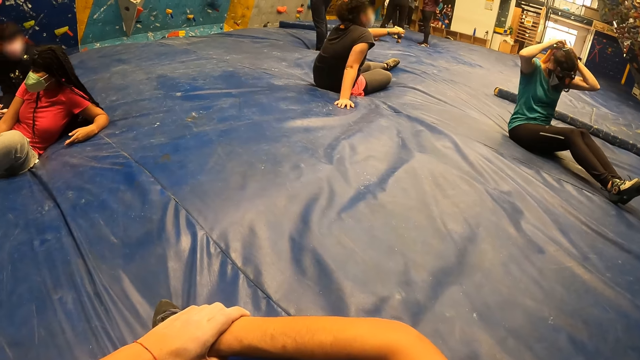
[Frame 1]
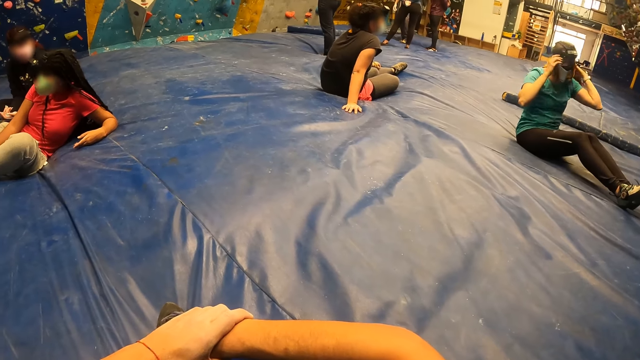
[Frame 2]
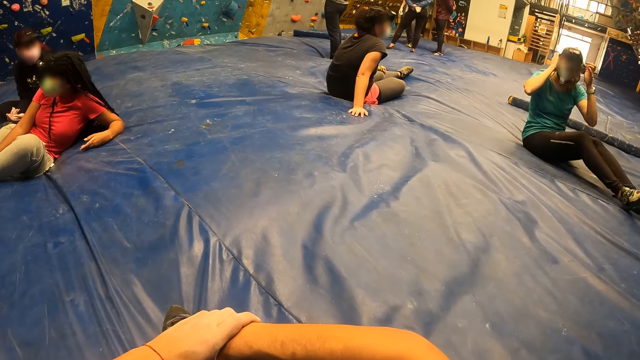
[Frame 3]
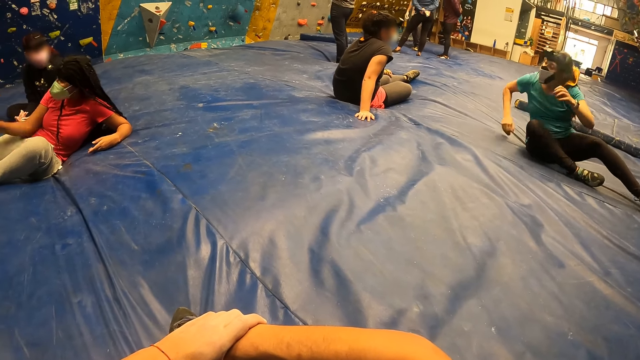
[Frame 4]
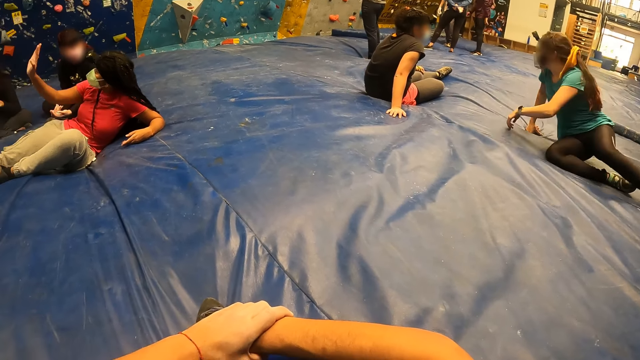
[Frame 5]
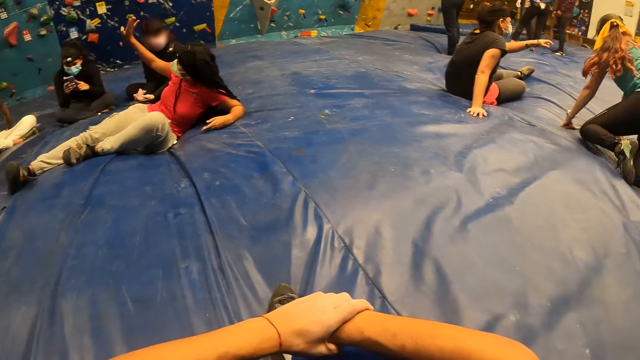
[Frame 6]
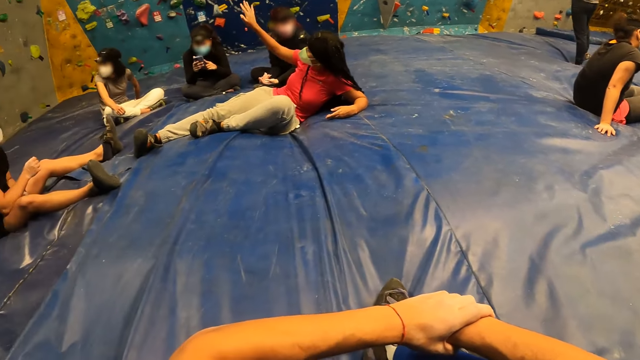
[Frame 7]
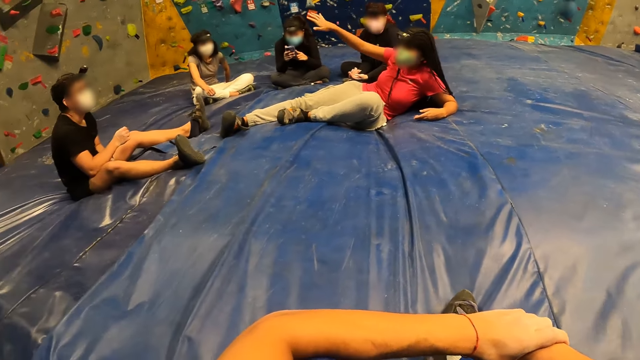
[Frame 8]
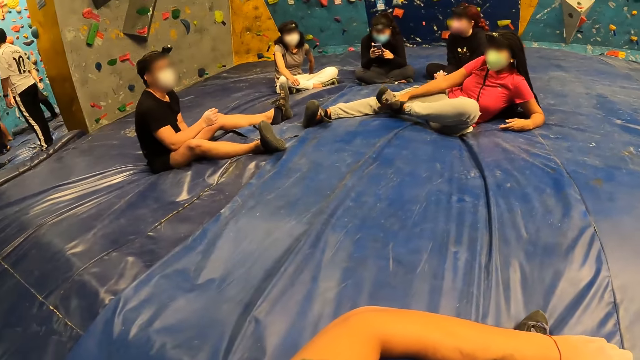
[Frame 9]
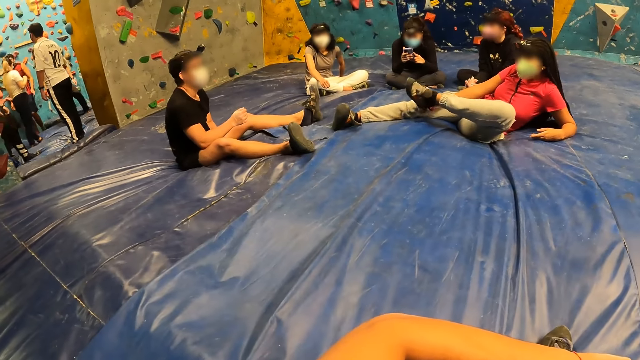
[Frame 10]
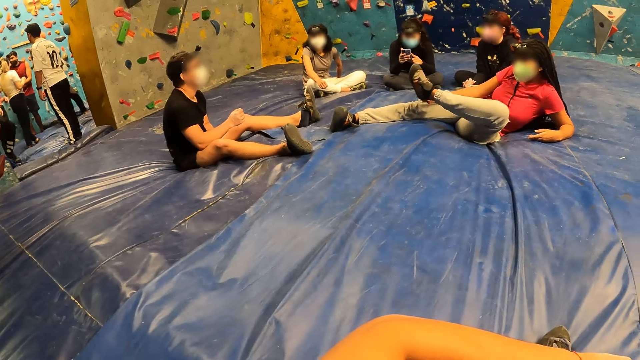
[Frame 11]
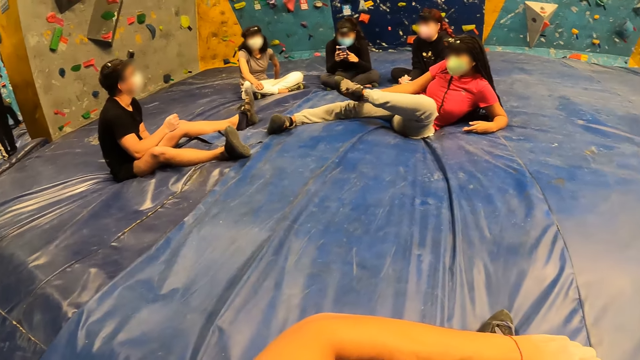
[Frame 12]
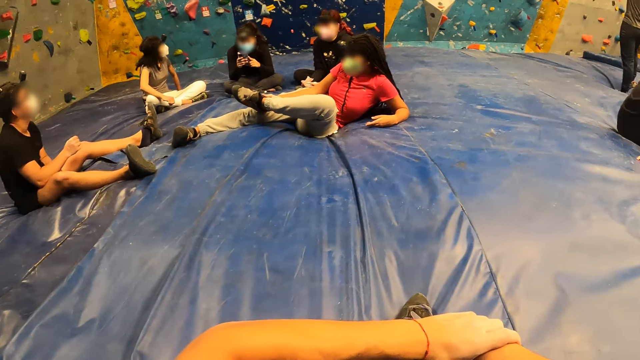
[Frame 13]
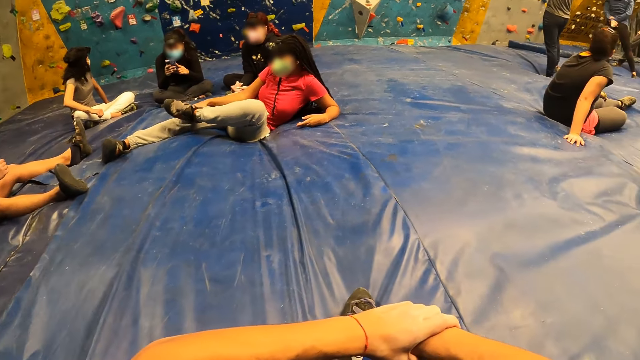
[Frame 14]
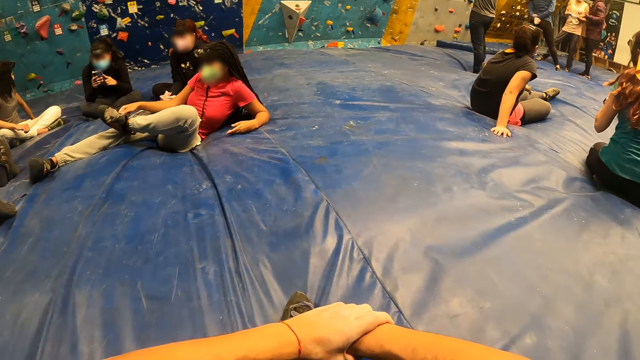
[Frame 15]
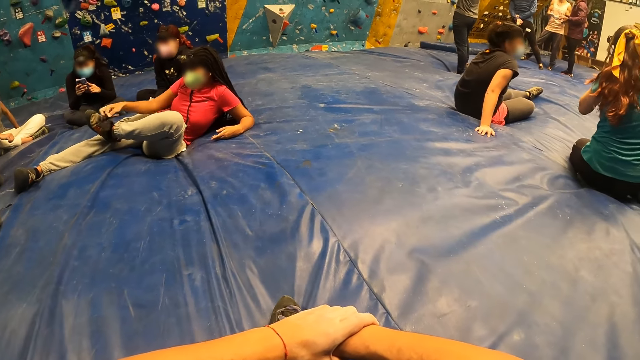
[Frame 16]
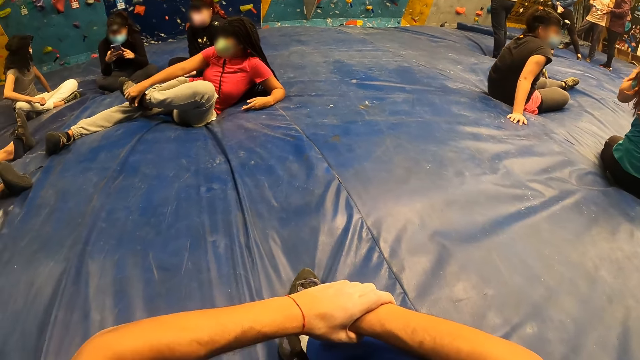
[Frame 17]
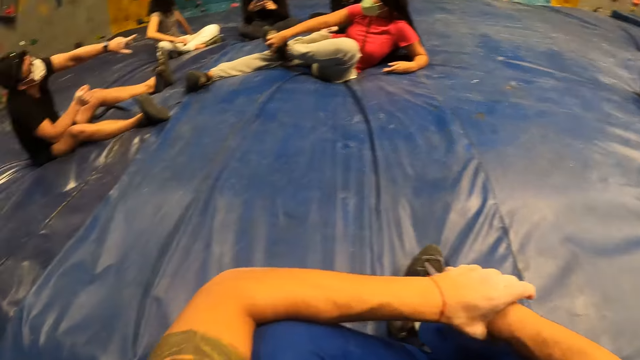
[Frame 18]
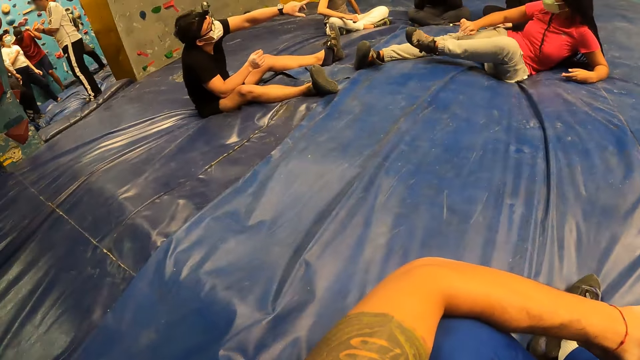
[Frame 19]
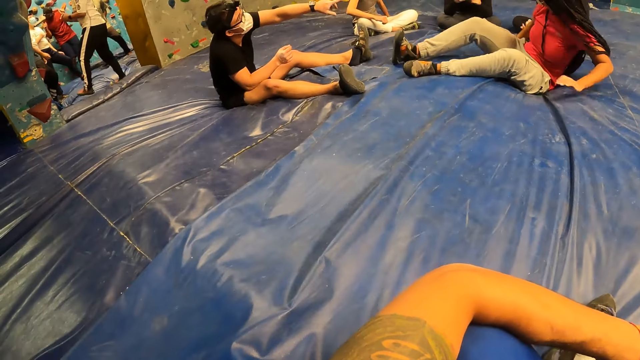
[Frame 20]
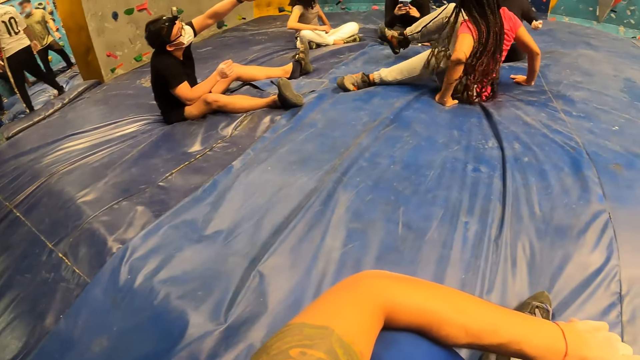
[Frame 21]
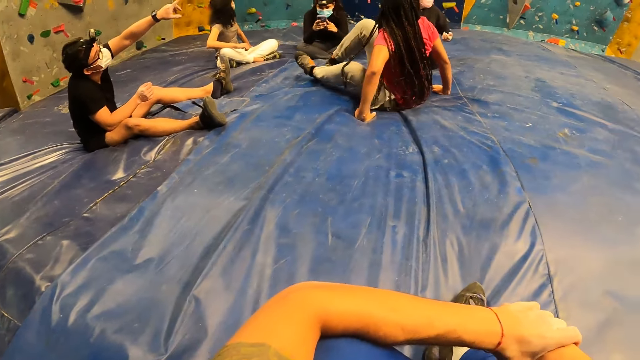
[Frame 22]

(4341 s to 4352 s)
The camera wearer looks around a room. A lady lifts up her hand. The camera wearer looks around the room. The lady adjusts her shoe lace. The camera wearer looks around the room.

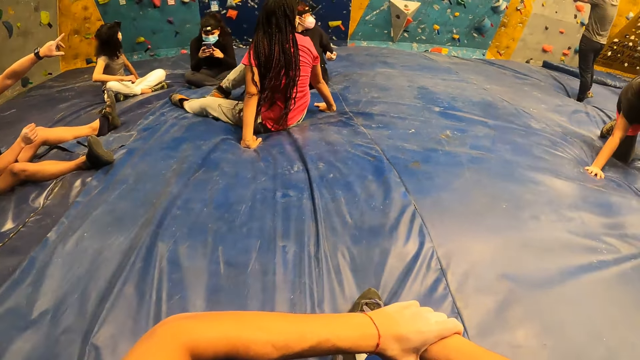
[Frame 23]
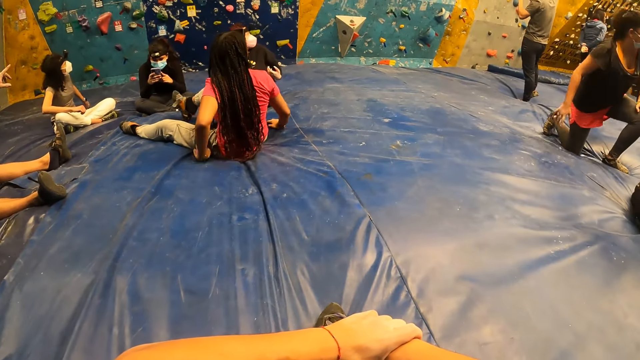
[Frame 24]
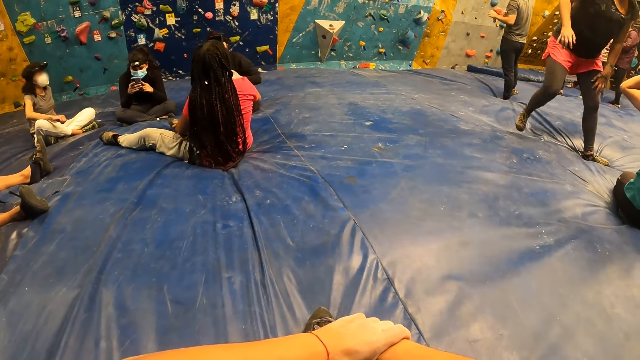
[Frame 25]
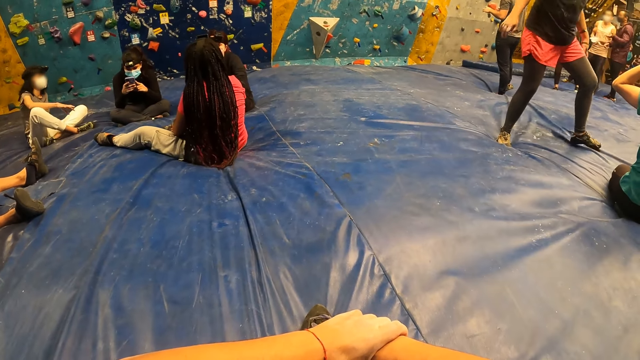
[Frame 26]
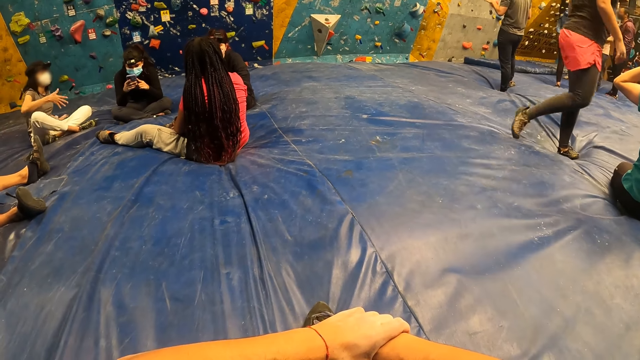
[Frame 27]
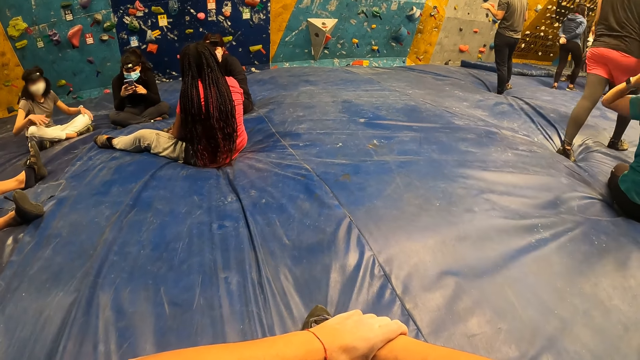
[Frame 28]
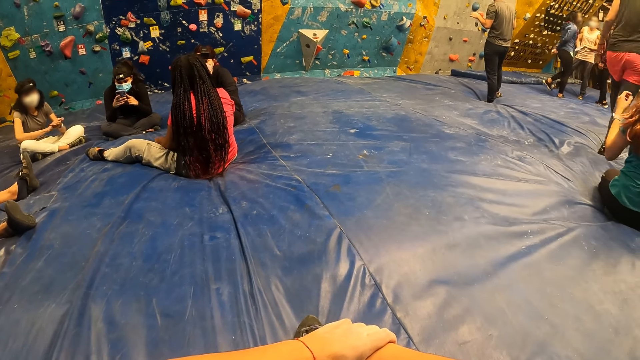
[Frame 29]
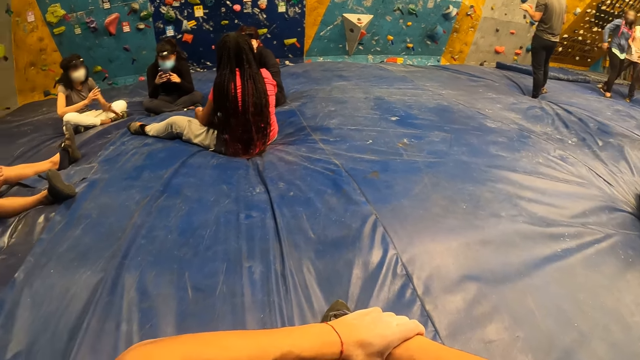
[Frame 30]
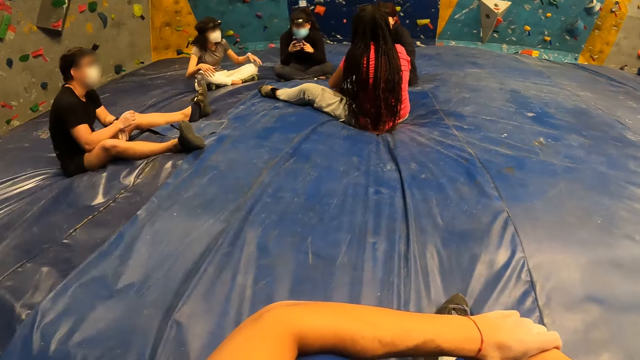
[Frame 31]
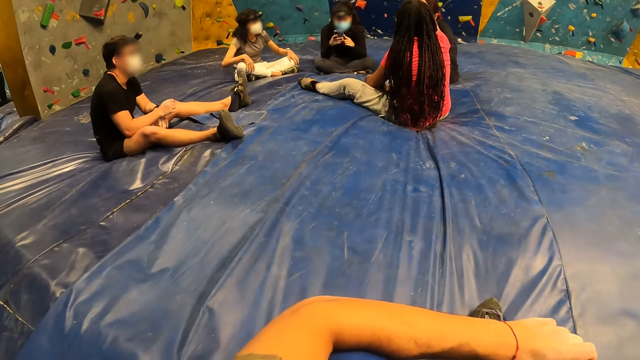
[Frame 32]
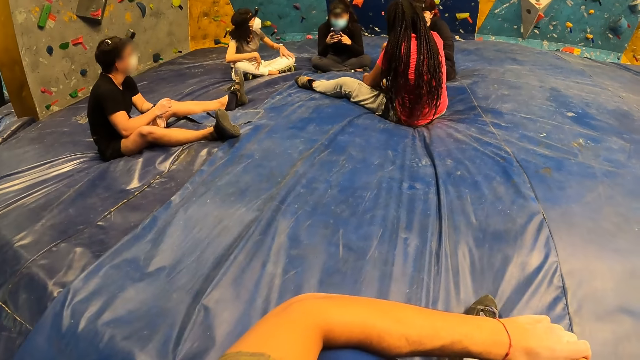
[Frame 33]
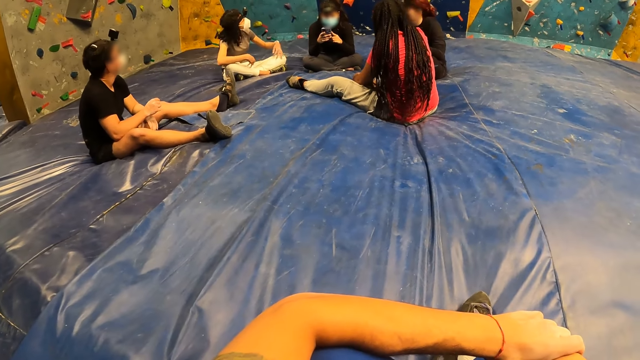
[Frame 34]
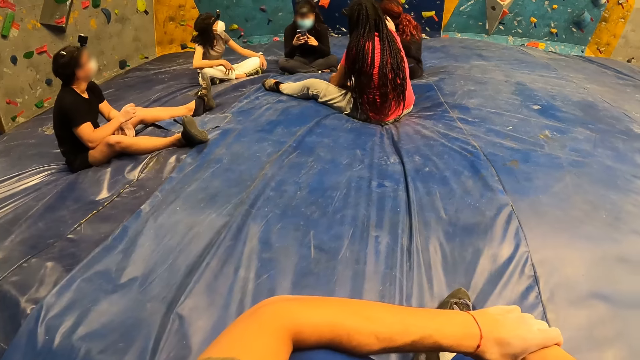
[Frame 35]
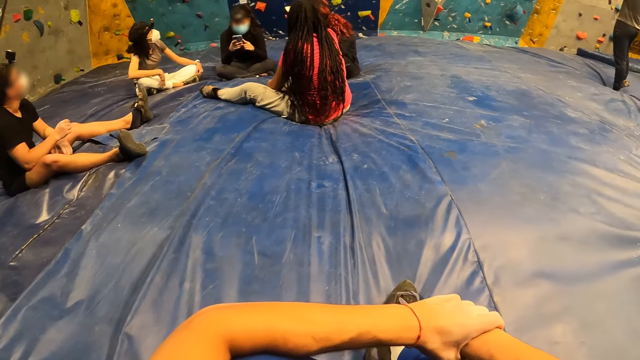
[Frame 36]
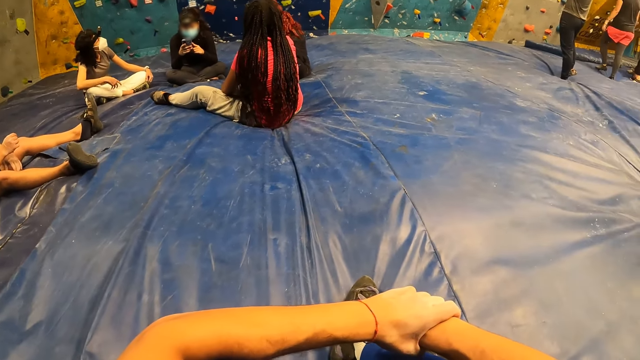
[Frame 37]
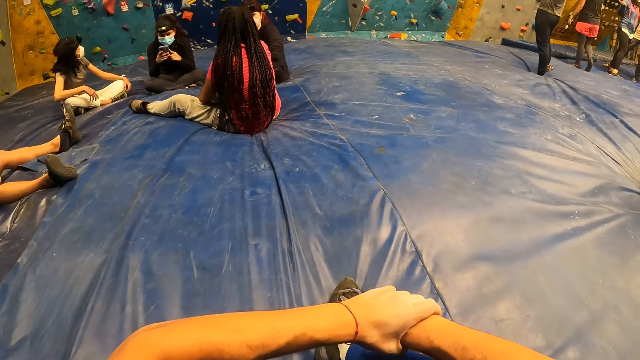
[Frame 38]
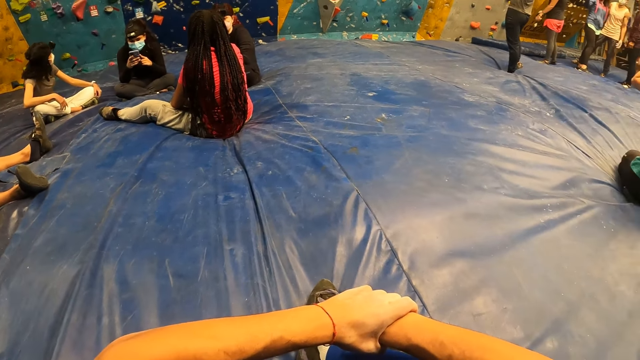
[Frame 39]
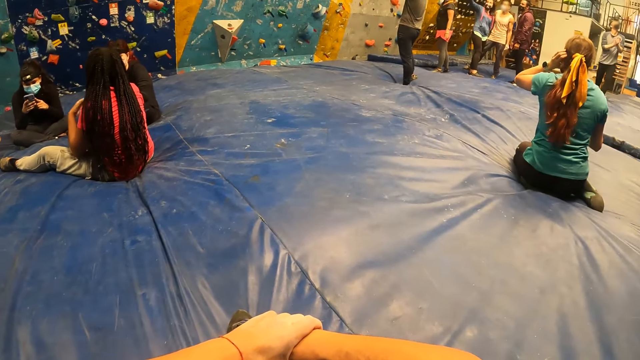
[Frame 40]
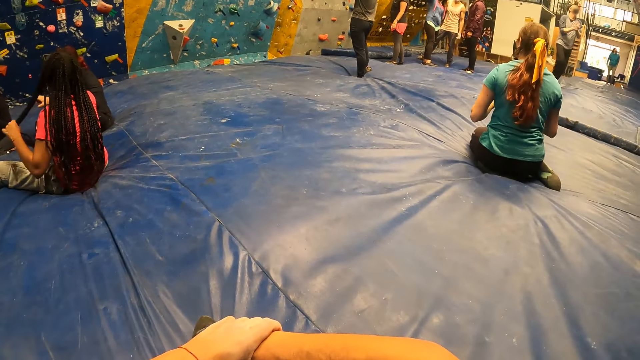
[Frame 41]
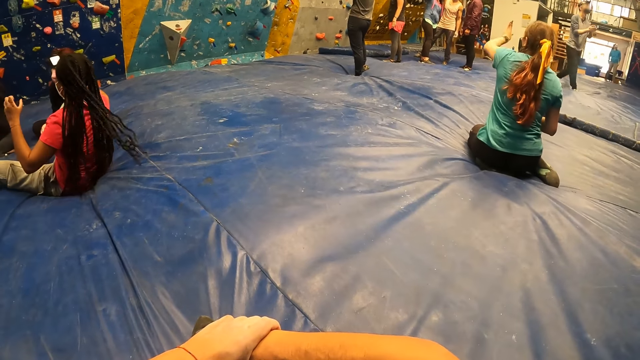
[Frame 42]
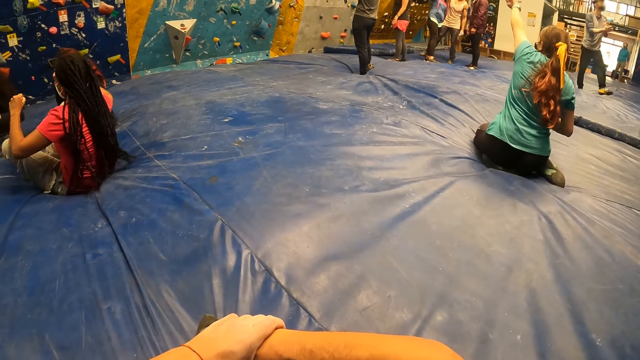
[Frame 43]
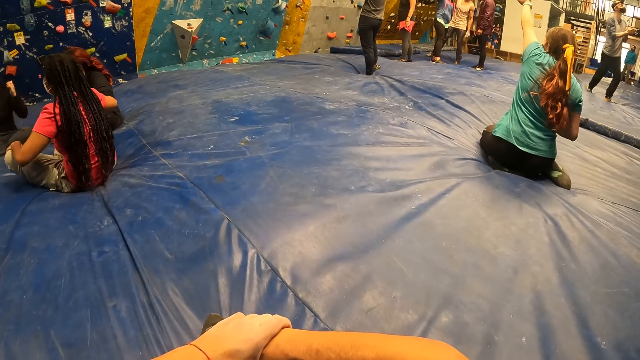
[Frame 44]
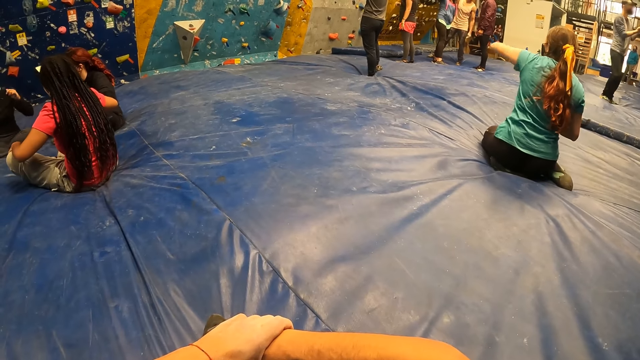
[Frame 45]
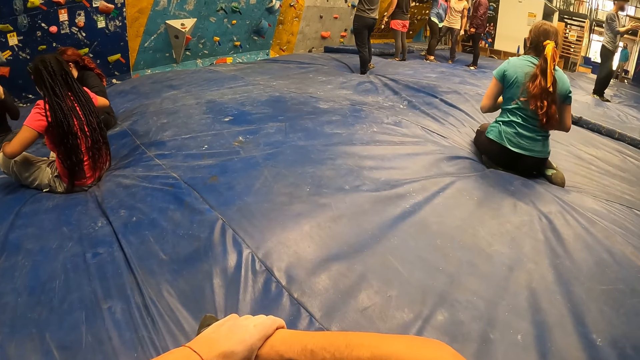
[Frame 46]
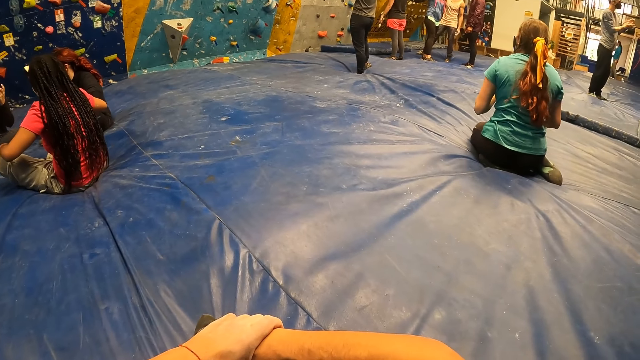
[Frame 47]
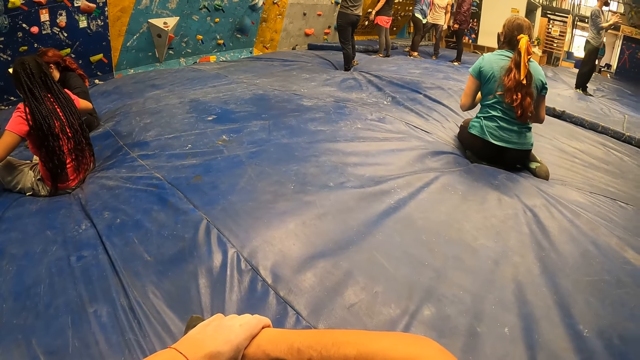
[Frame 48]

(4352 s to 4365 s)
A lady adjusts herself on the floor. Another lady walks around a room. The camera wearer looks around the room. The second lady looks around the room. The camera wearer looks around the room. A third lady points at a wall. The camera wearer looks around the room.
